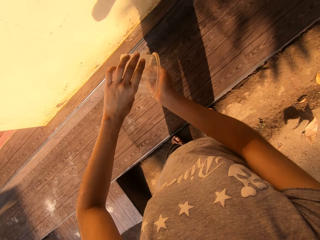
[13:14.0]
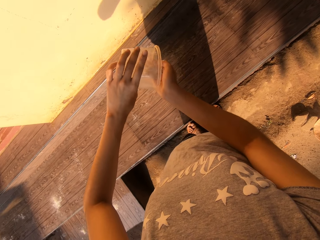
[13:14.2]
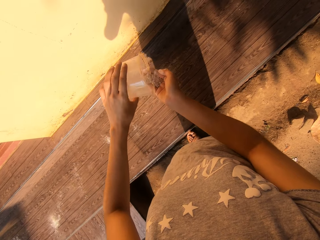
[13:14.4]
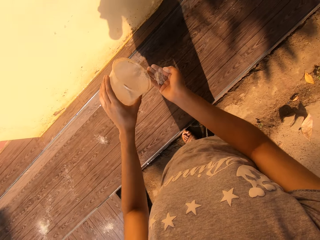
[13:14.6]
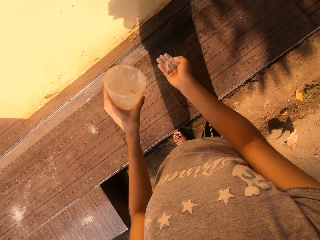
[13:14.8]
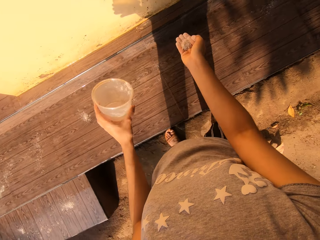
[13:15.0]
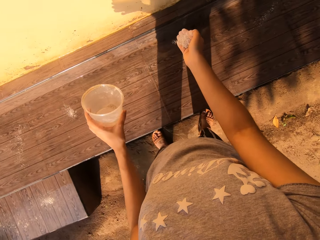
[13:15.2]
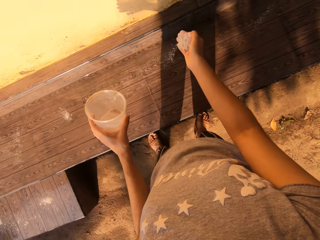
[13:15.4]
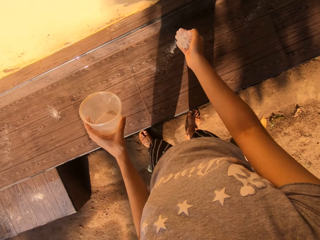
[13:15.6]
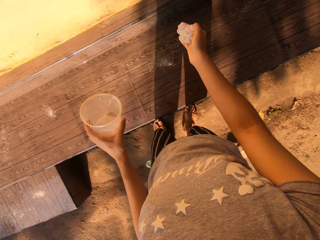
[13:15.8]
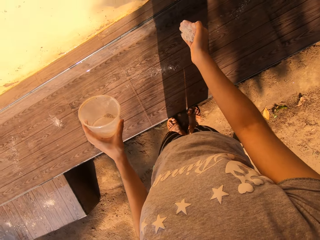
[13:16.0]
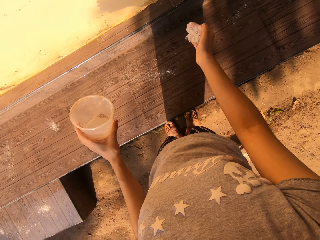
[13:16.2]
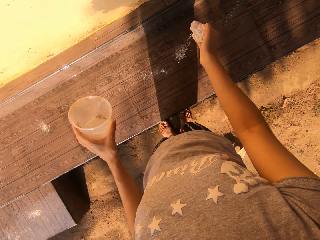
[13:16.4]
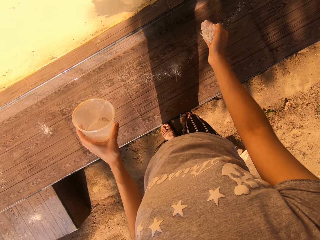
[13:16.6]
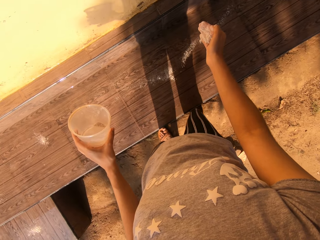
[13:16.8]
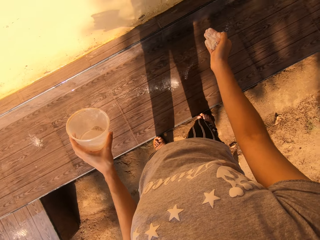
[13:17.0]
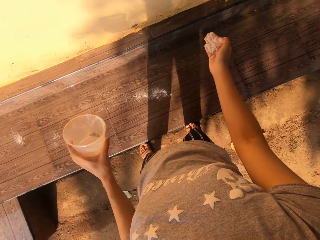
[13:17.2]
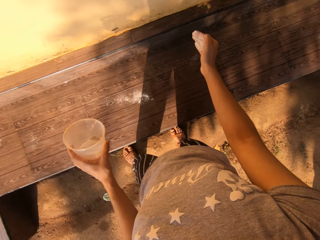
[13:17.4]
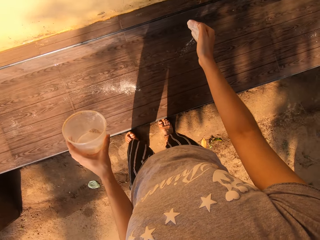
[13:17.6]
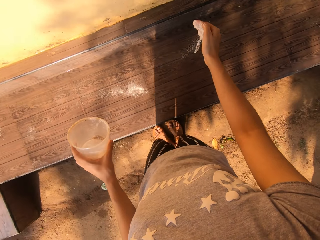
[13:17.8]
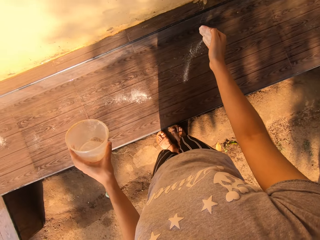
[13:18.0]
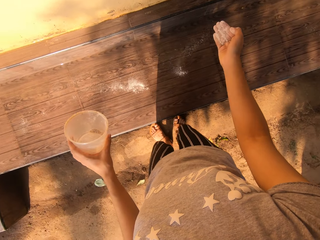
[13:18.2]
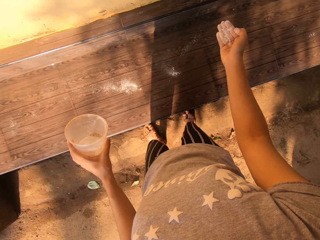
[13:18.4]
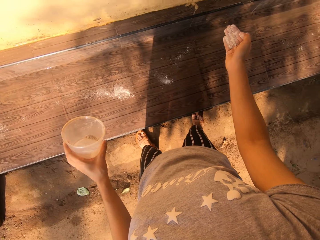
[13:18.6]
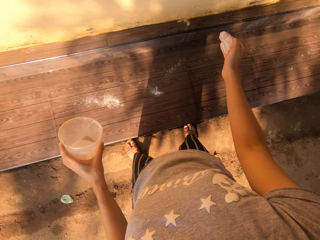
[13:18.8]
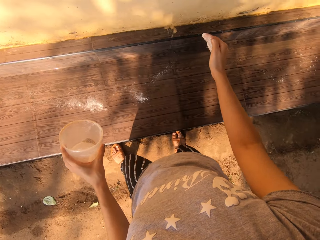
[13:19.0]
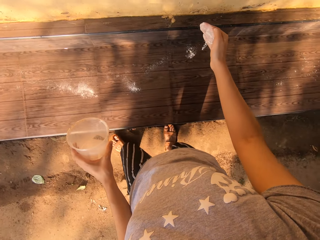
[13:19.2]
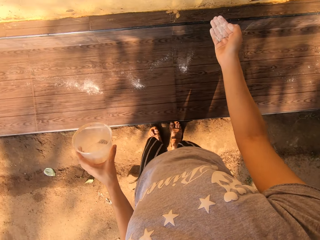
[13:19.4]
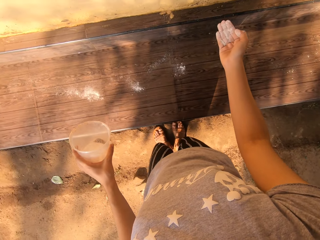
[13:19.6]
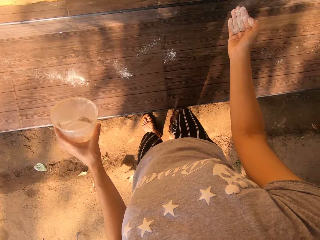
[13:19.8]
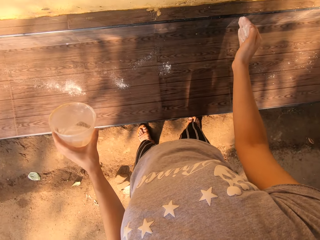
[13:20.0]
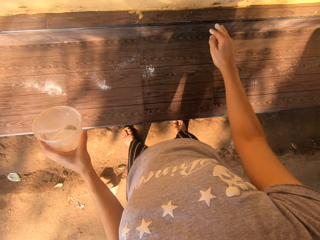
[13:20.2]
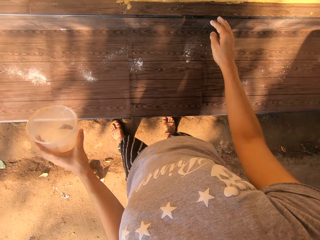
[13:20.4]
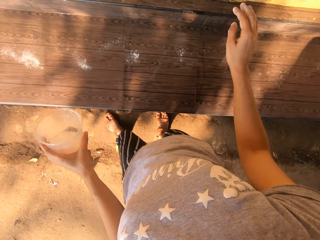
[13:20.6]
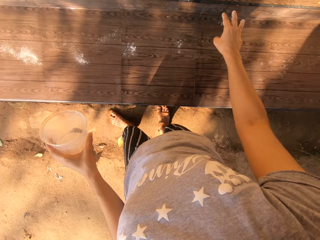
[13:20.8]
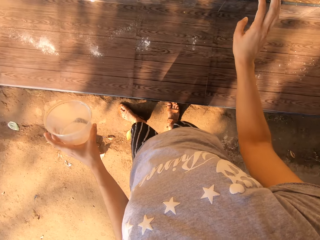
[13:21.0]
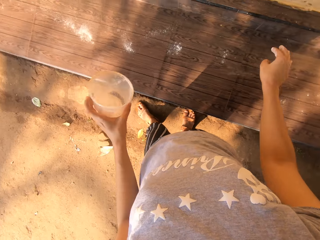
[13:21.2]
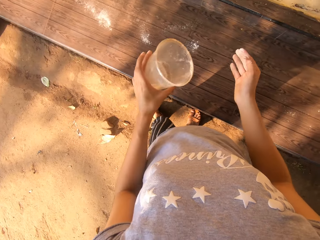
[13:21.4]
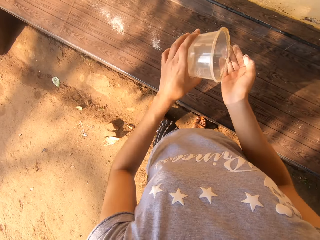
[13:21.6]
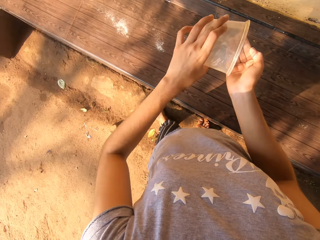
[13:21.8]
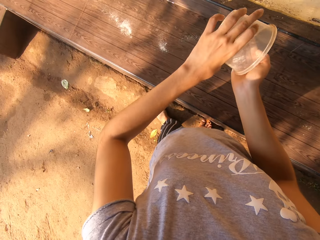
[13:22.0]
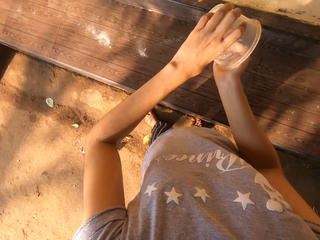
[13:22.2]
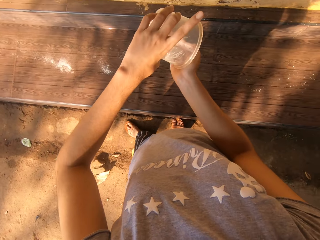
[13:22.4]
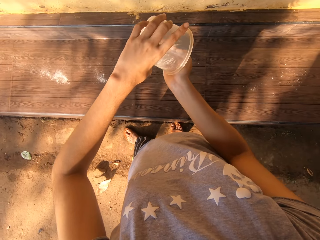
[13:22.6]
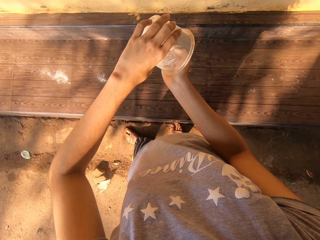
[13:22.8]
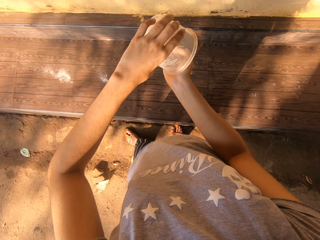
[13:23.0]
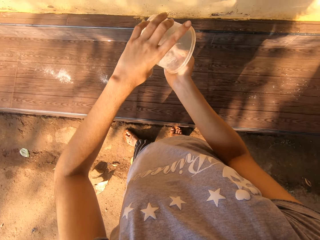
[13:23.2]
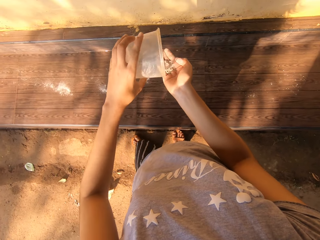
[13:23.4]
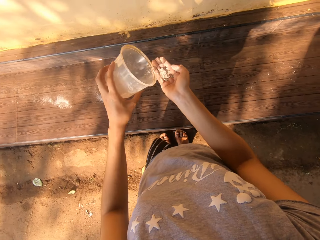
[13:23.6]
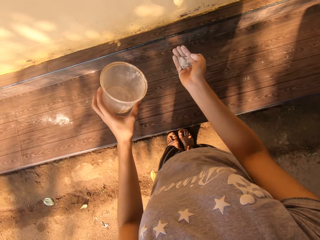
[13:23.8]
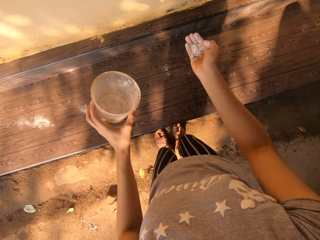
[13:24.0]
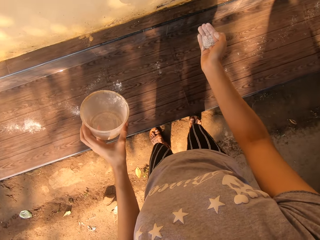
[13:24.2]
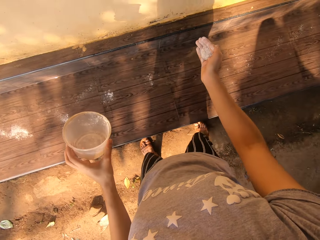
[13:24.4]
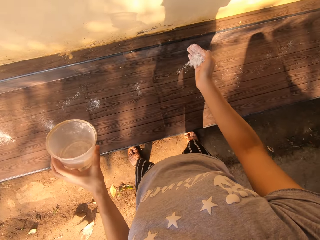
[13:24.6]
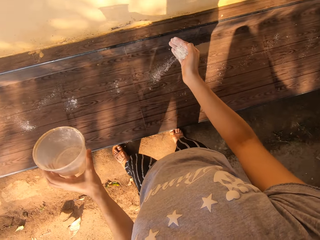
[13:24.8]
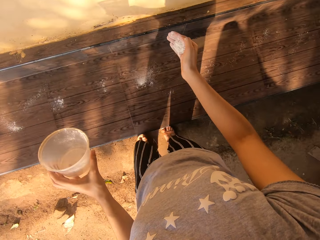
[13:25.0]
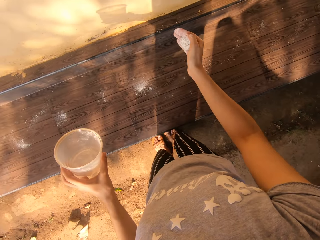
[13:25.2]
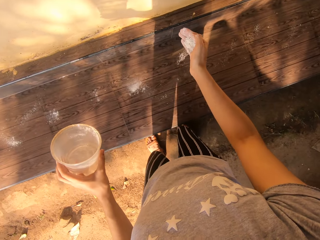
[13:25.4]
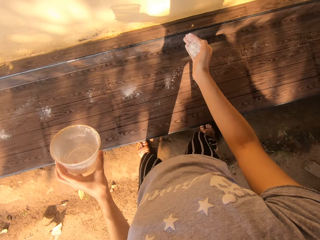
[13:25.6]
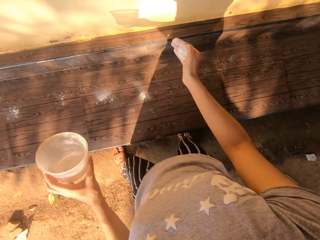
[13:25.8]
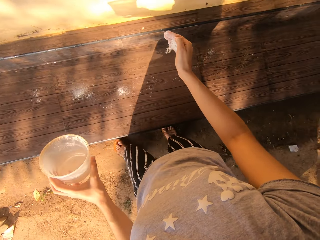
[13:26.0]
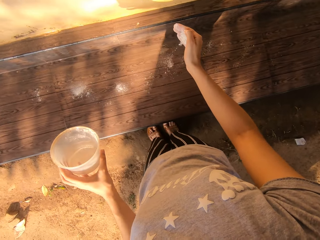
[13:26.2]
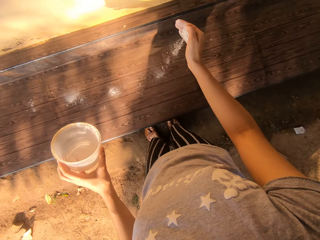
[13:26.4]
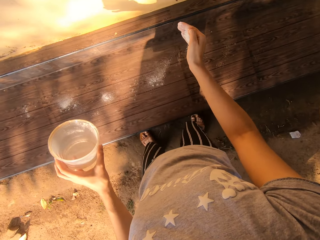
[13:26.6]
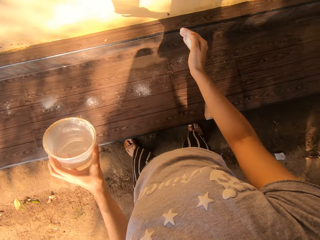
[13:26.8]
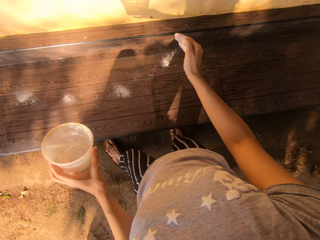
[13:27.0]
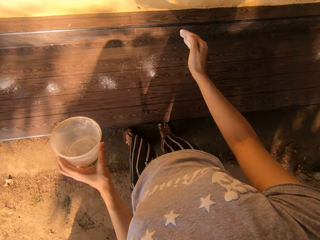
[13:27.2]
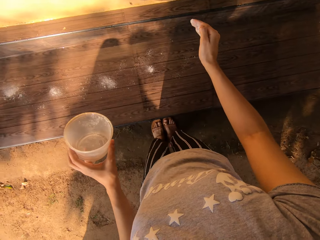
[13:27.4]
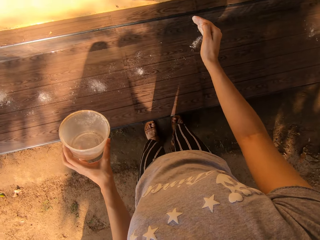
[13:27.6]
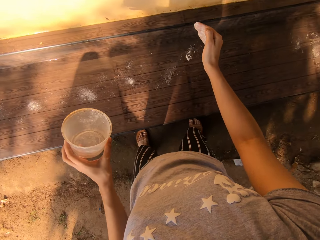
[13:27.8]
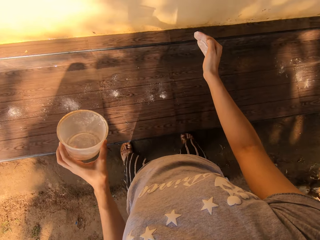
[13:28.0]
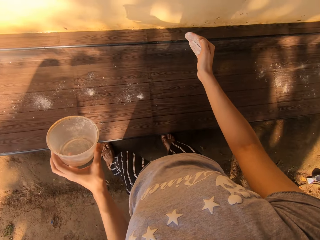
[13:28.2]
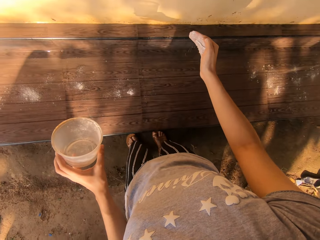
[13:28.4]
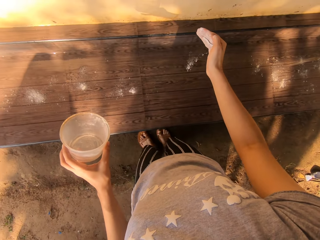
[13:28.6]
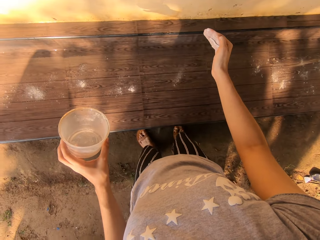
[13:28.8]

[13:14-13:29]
The camera wearer pours the powder from the cup into her right hand. She picks up the powder detergent. She sprinkles the powder detergent on the veranda with her right hand. She pours the powder from the cup into her right hand. She picks up the powder detergent. She sprinkles the powder detergent on the veranda with her right hand.

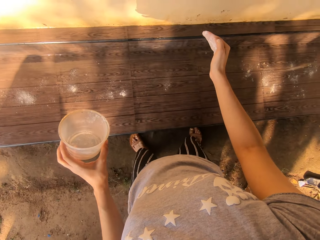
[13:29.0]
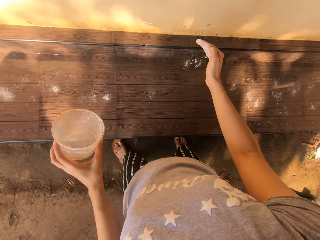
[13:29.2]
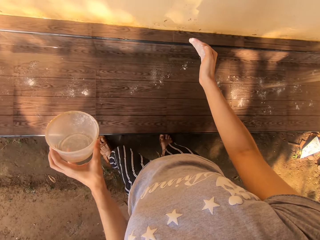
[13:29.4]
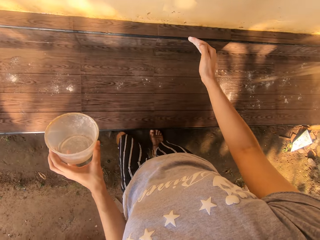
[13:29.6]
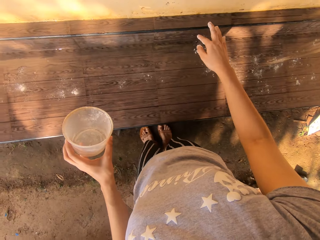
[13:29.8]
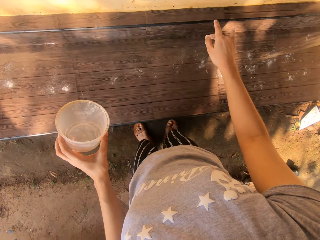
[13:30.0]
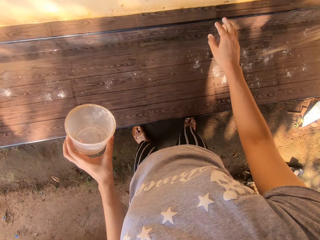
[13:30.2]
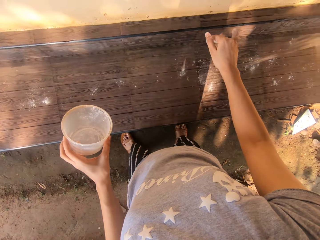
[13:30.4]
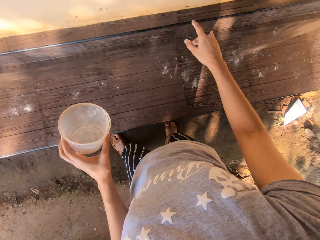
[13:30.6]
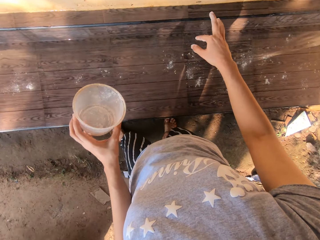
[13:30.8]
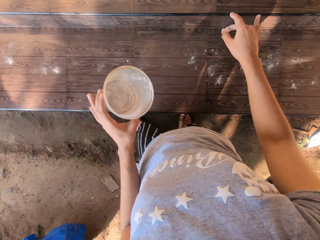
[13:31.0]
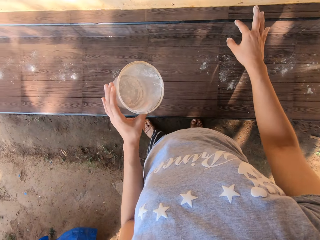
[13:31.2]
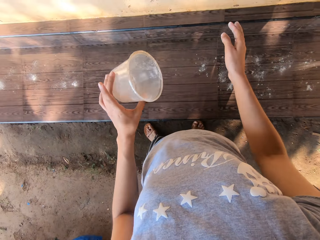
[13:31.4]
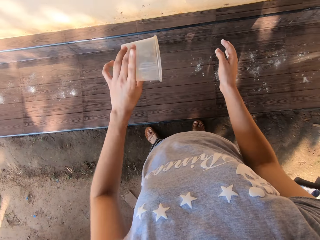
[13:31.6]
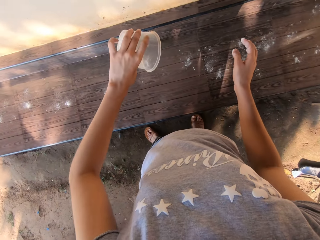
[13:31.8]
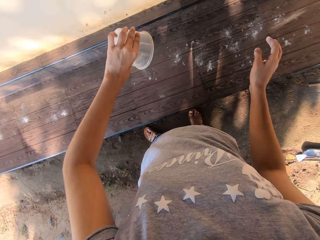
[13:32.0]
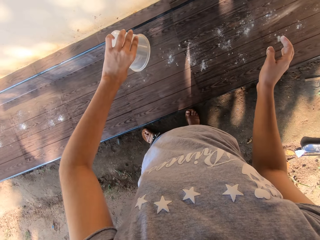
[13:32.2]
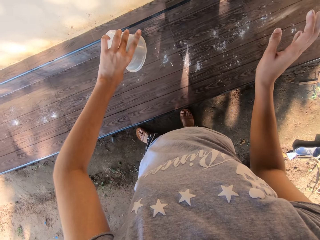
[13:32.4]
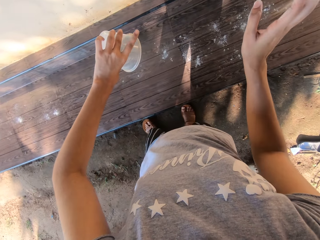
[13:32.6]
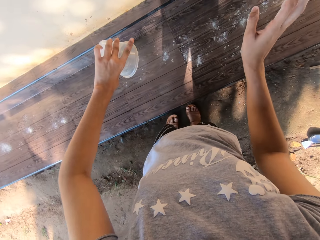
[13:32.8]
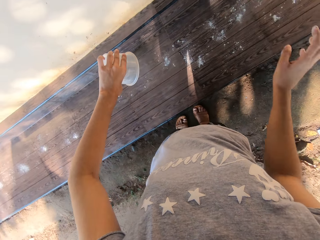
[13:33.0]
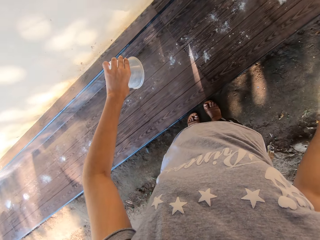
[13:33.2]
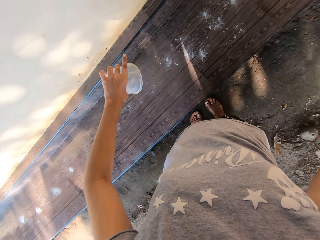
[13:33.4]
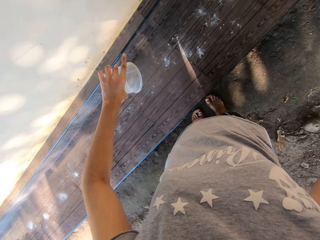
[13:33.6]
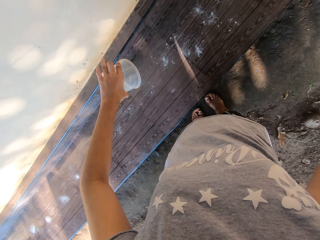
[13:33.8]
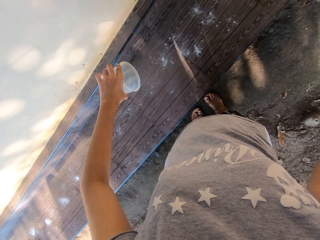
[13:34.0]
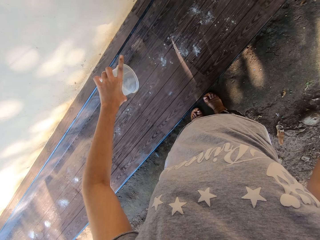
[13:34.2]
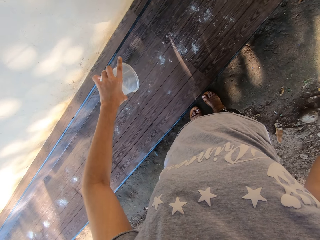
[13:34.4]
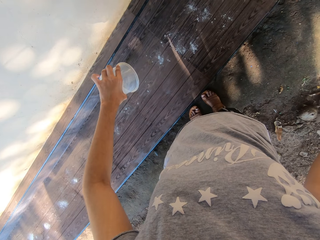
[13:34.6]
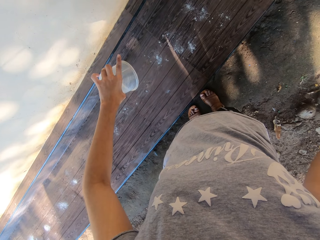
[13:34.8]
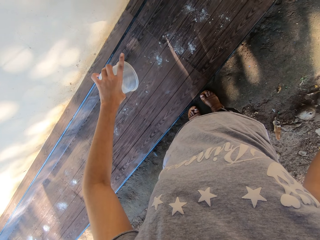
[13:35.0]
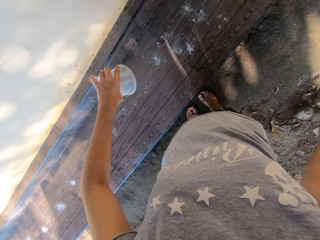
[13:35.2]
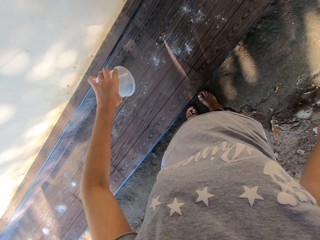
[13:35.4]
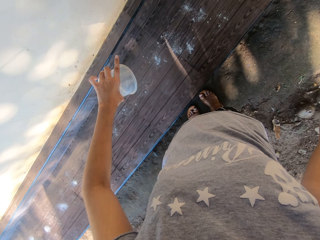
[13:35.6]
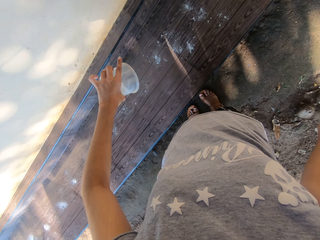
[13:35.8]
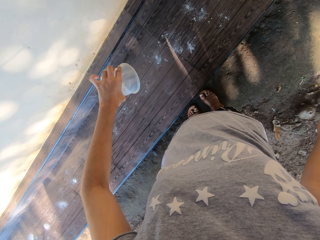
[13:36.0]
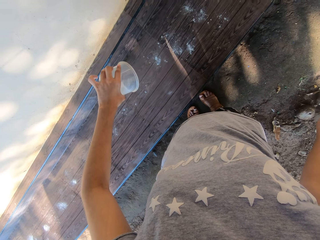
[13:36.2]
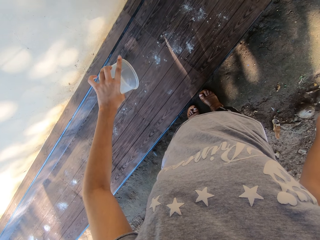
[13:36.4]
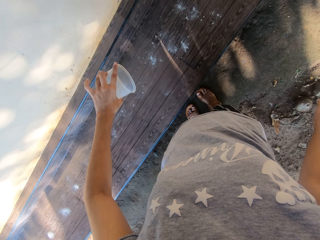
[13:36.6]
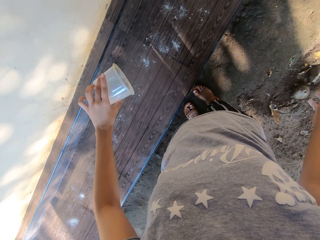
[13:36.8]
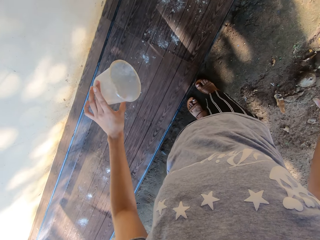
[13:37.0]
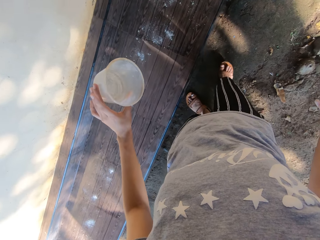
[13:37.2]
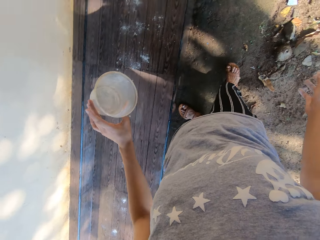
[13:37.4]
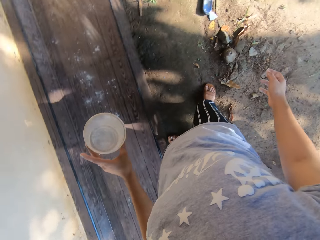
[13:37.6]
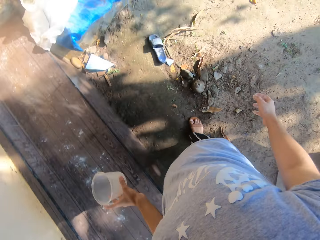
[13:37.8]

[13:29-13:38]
The camera wearer turns the cup upside down with her left hand.
